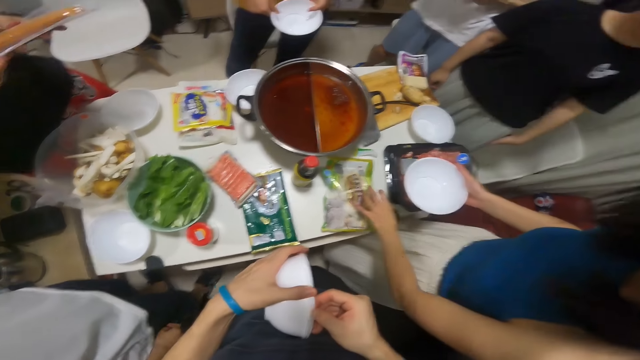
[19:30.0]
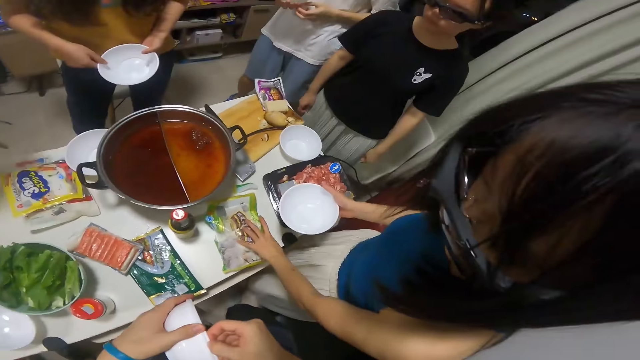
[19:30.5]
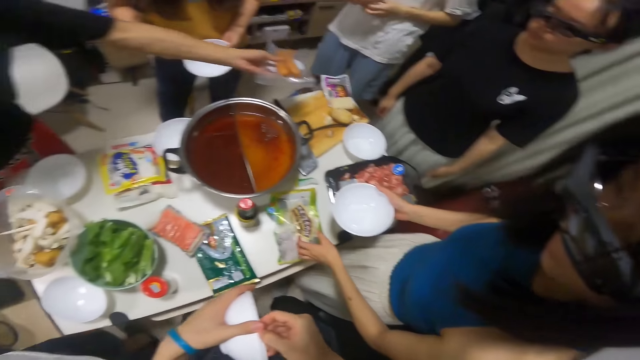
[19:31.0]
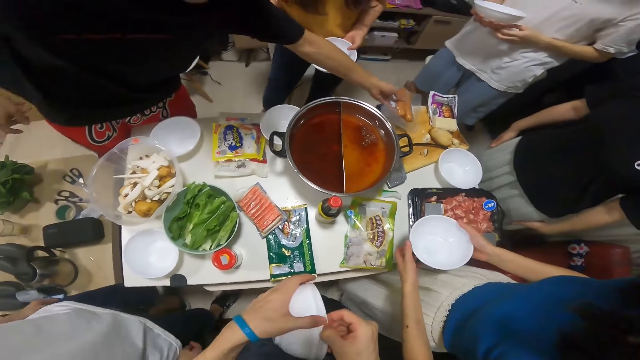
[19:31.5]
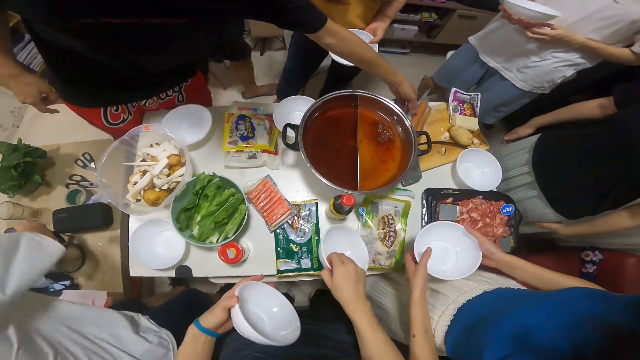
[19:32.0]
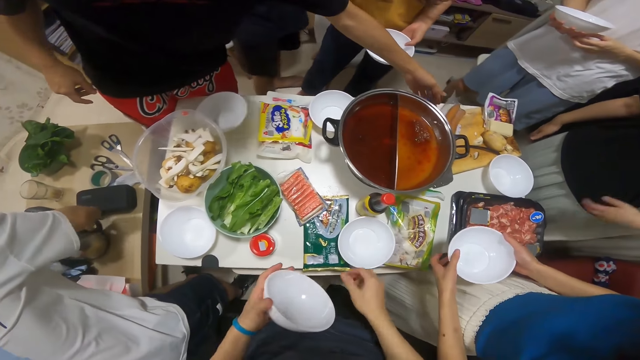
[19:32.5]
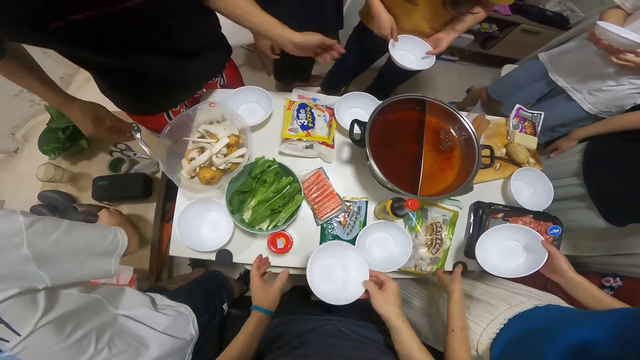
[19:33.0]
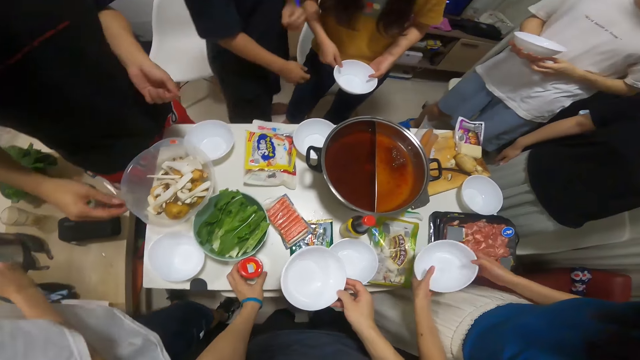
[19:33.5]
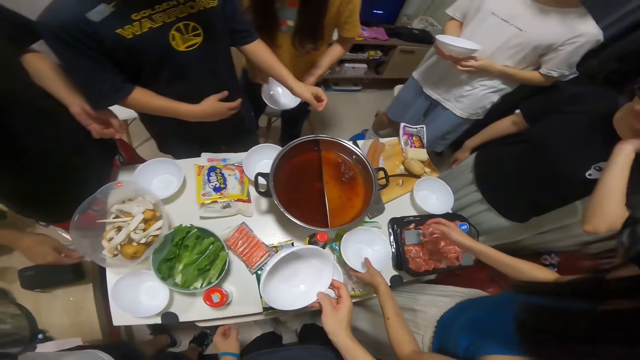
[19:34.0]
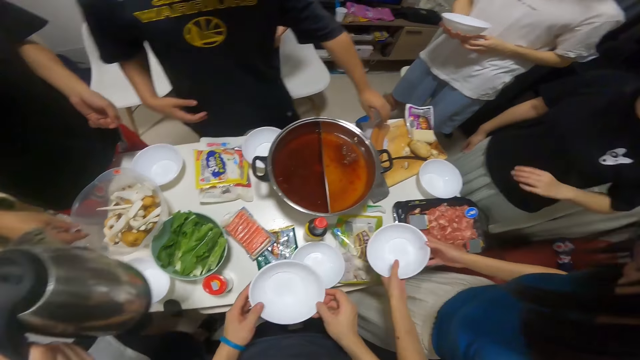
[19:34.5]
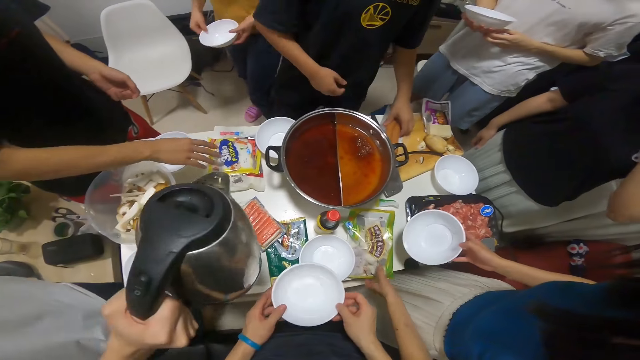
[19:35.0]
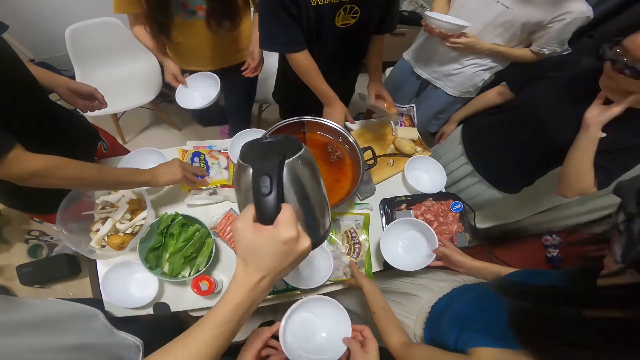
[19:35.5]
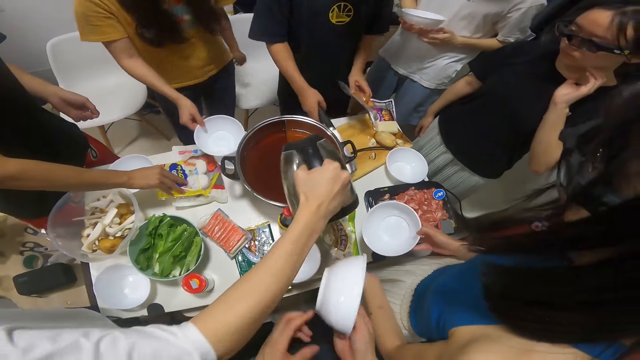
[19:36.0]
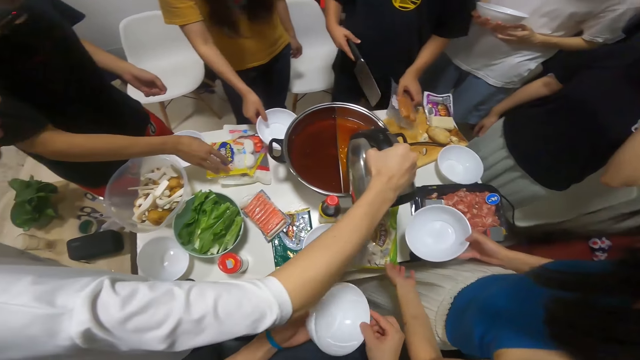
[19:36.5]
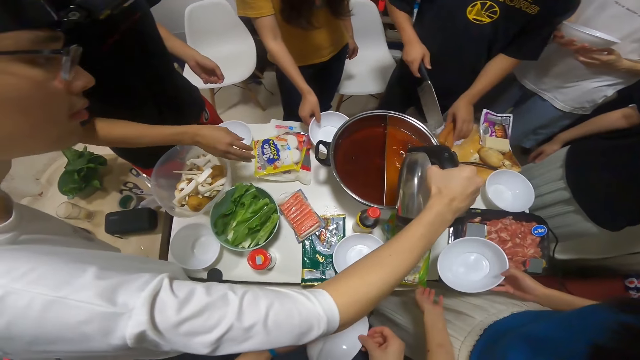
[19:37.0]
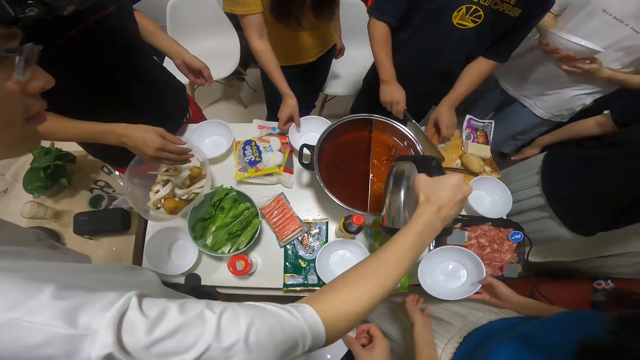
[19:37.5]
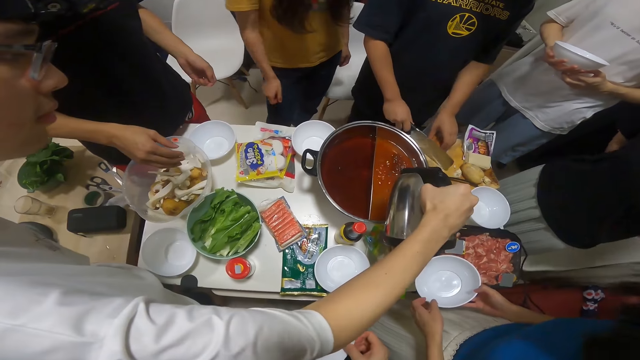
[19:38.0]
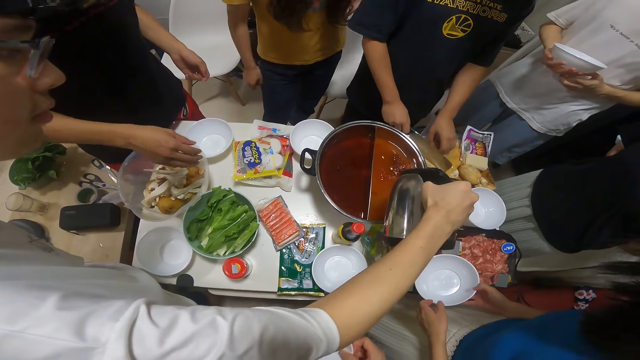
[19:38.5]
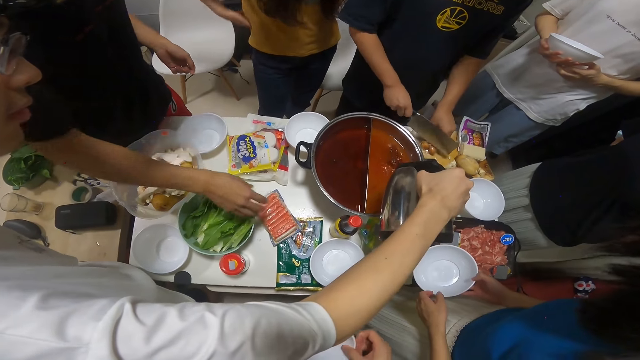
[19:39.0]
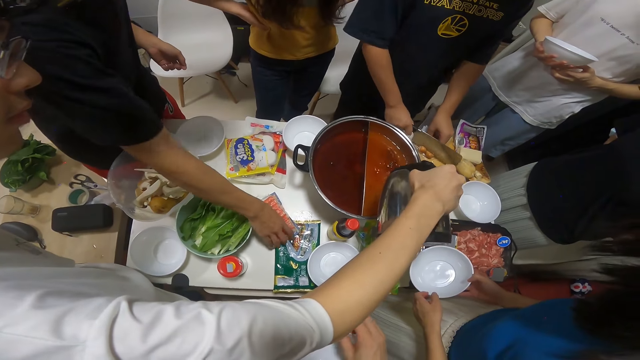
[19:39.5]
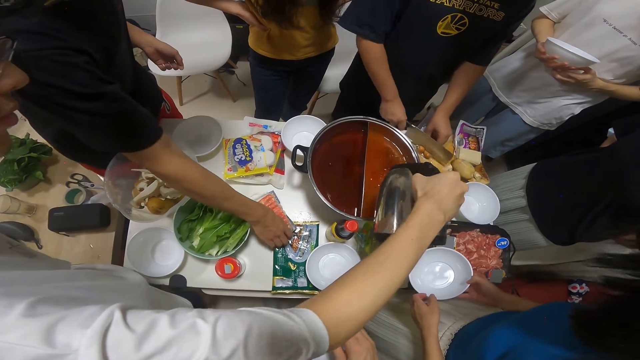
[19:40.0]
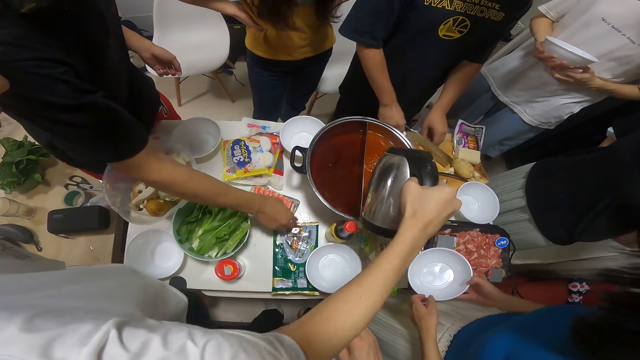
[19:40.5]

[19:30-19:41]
A woman touches the pack of pork on the table with her left hand. A man drops the pack of sausage on the chopping board on the table with his left hand. The camera wearer removes another plate from the stack of plates in her hands with her right hand. She places the removed plate from the stack of plates in her hands on the table with her right hand. Another man picks up the kettle from the other table with his right hand. The camera wearer places the last plate from the stack of plates in her hands on the table with her right hand and touches the jar on the table with her left hand. The woman holds her plate with her left hand. The camera wearer holds the last plate from the stack of plates with both hands. The woman holds her plate with both hands. A third man picks up the pack of sausages from the chopping board on the table with his left hand. The woman holds her plate with her right hand. The third man picks up the cleaver from the chopping board on the table with his right hand. The second man pours water from the kettle in his right hand into the pot on the table. Another woman drops the plate in her hands into another plate on the table with her right hand. The third man slices the pack of sausages in his left hand on the chopping board on the table with the cleaver in his left hand. The first man moves another pack of sausage on the table with his right hand.

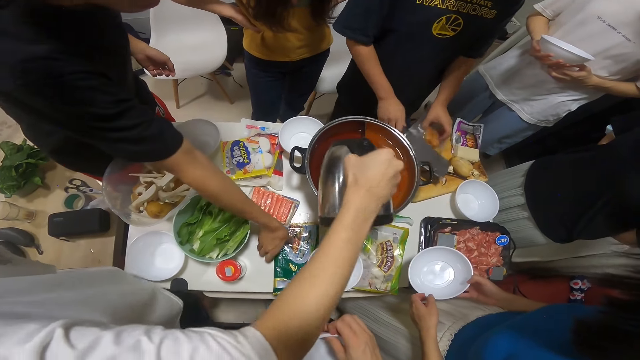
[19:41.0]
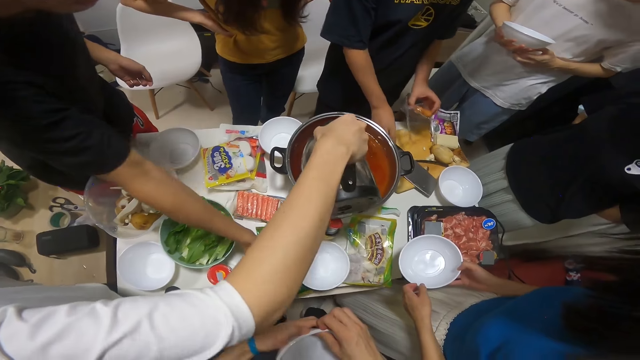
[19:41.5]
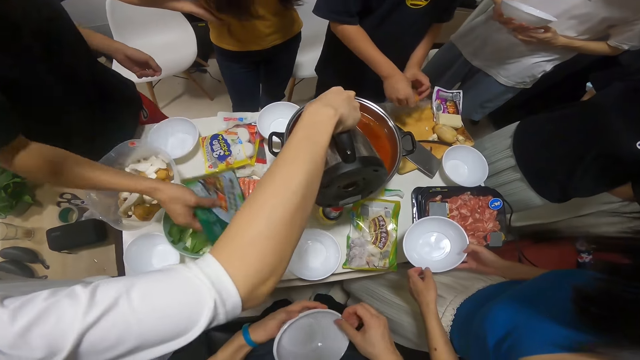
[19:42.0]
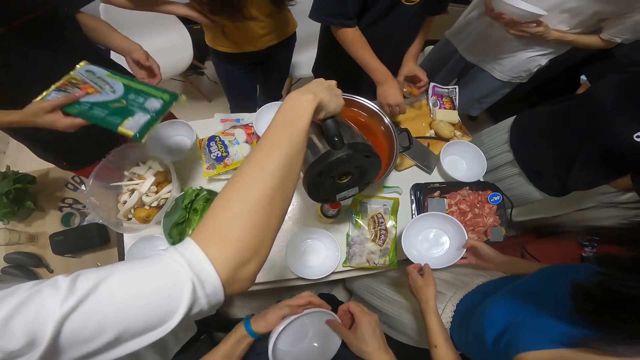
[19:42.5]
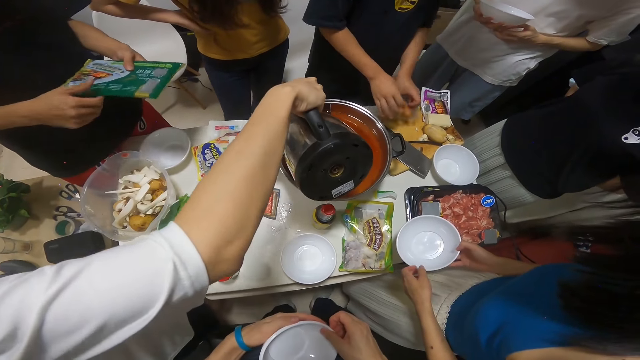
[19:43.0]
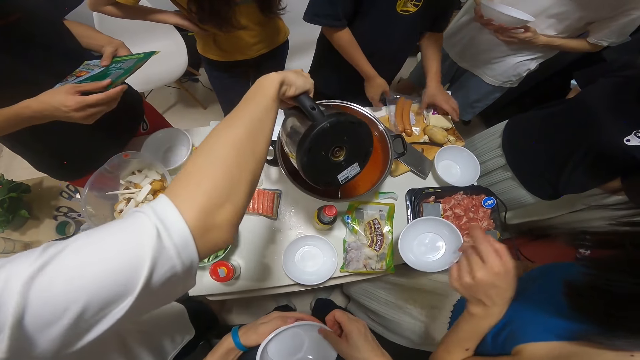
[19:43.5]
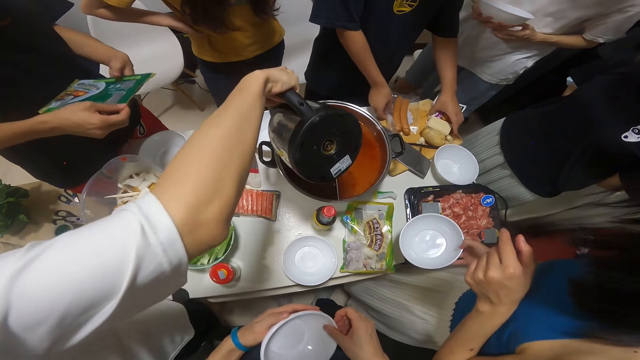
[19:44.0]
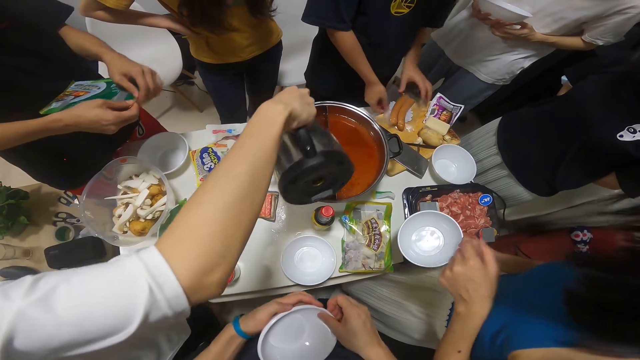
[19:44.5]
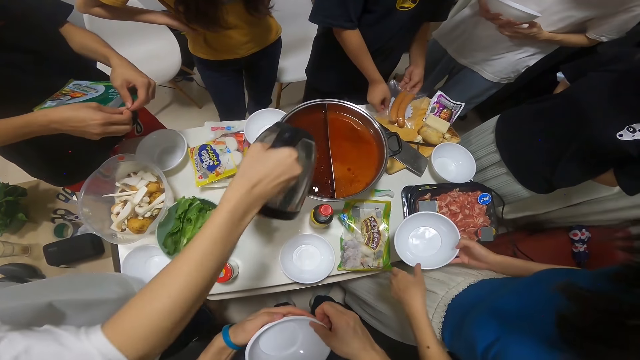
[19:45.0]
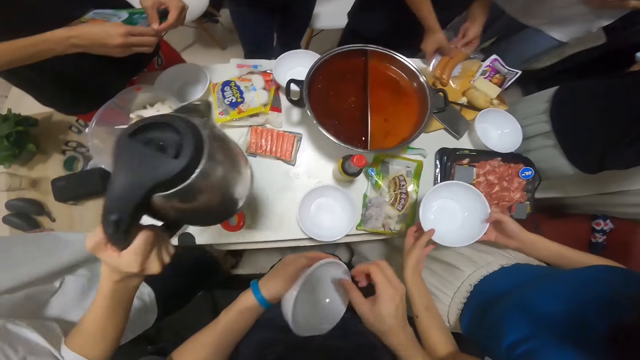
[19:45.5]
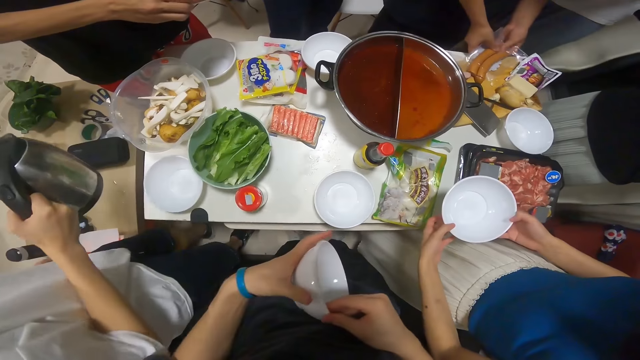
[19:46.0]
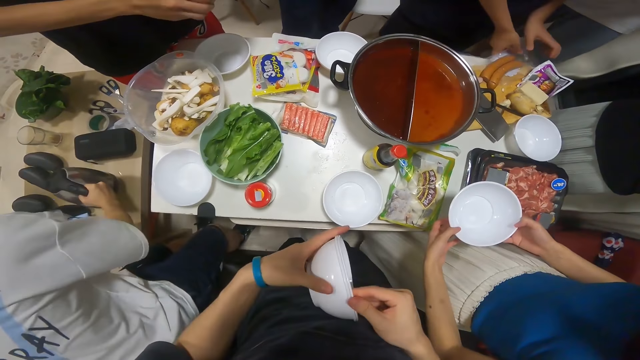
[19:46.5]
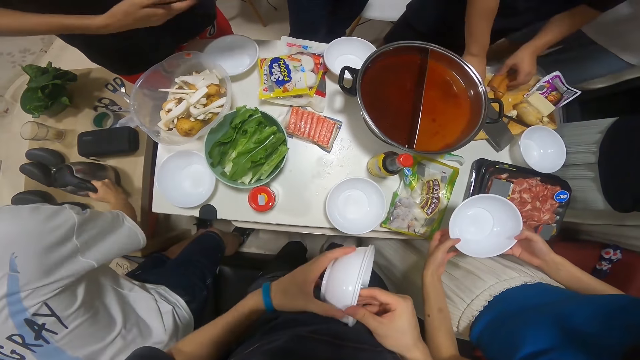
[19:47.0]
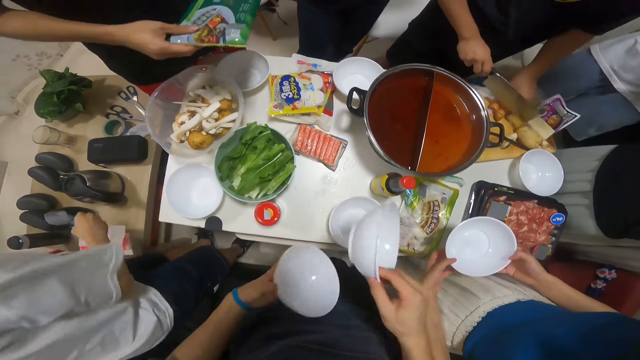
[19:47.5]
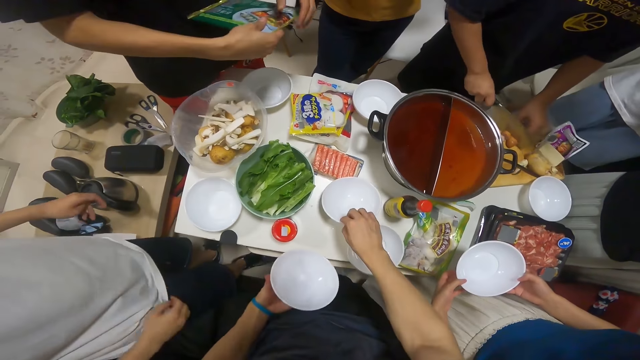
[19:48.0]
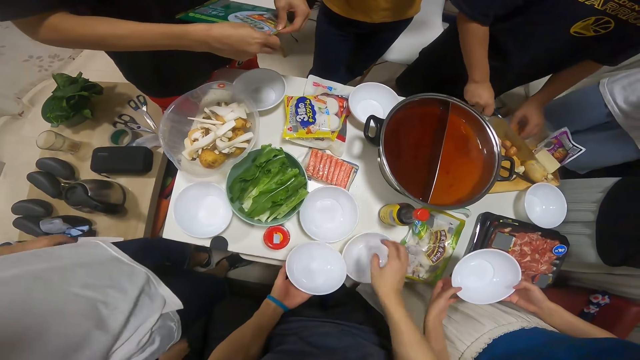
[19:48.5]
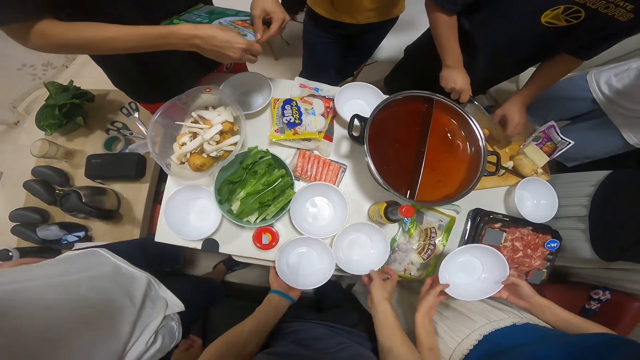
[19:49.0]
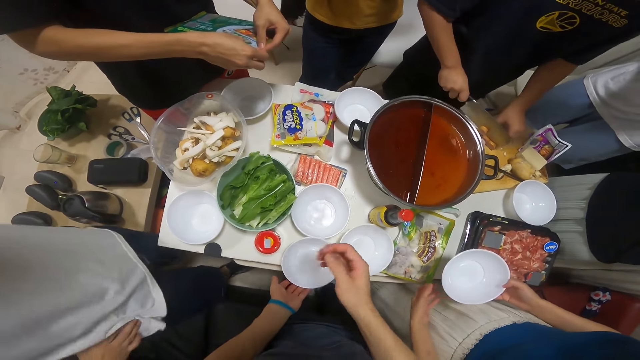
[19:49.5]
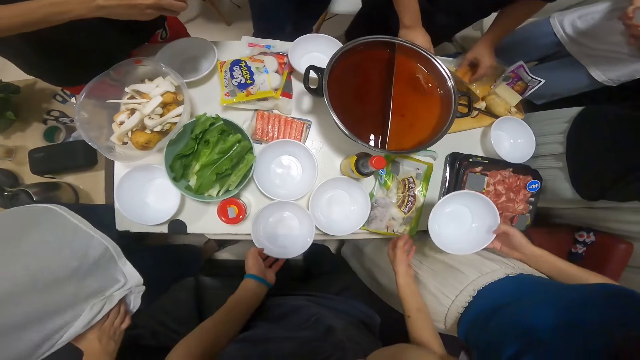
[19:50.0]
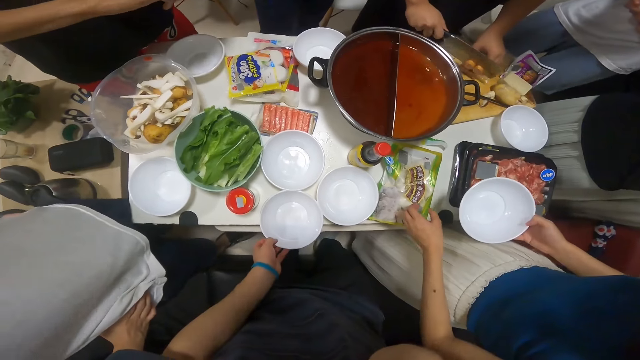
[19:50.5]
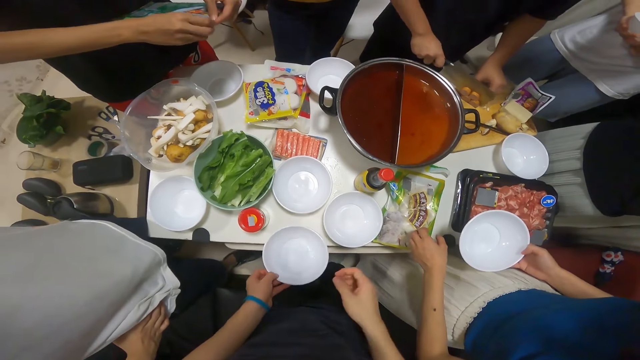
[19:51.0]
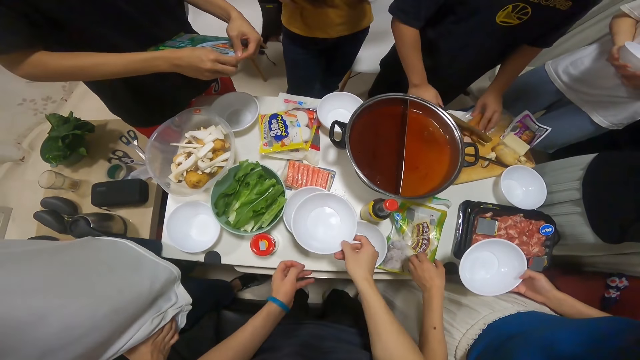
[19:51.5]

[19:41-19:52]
A man picks up the pack of prawns from the table with his right hand. Another man drops the cleaver in his right hand on the chopping board on the table. The second man touches the pack of sausage in his left hand with his right hand. The first man holds the pack of prawns with both hands. The second man drops the pack of sausage in his left hand on the chopping board on the table and moves the pack of butter on the chopping board with his left hand. The camera wearer holds the plates with both their hands. A woman holds her plate with both hands. A third man drops the kettle in his right hand on the other table. The second man picks up the cleaver from the chopping board on the table with his right hand and slices the sausages in the pack of sausages in his left hand on the chopping board on the table with the cleaver in his left hand. The camera wearer puts a plate on the table. The woman holds her plate with her right hand. The camera wearer touches their mouth with their right finger.
